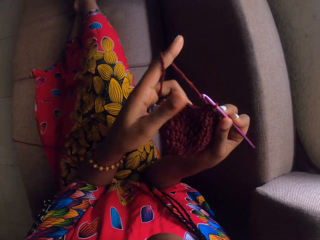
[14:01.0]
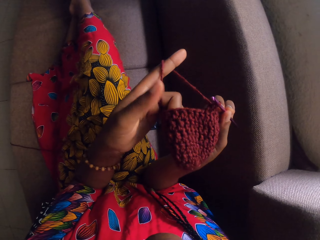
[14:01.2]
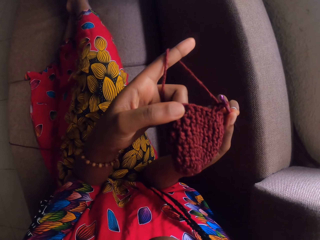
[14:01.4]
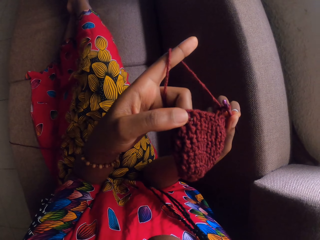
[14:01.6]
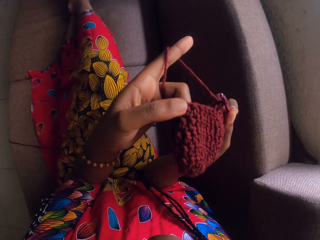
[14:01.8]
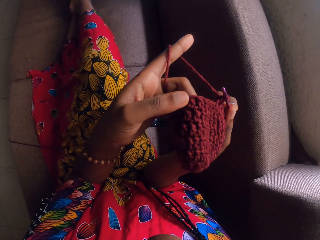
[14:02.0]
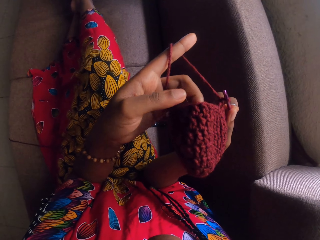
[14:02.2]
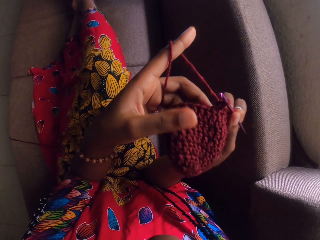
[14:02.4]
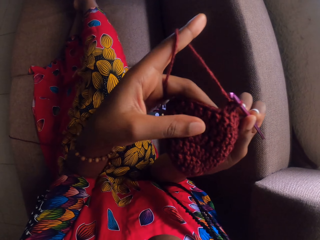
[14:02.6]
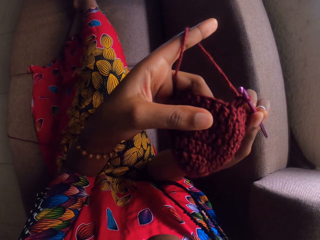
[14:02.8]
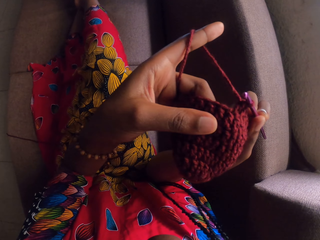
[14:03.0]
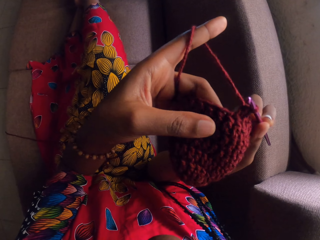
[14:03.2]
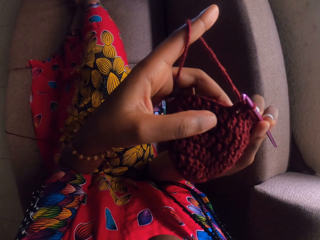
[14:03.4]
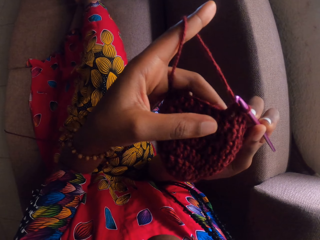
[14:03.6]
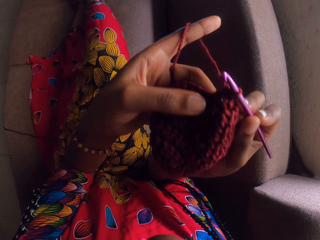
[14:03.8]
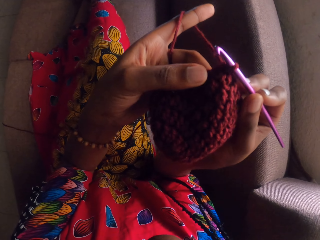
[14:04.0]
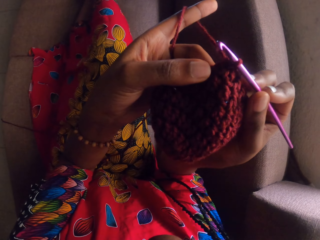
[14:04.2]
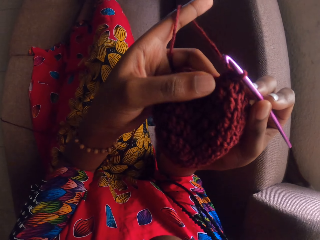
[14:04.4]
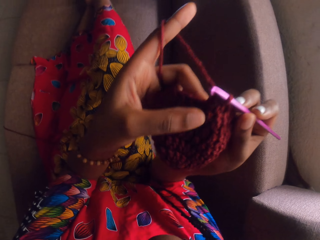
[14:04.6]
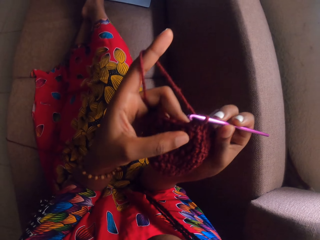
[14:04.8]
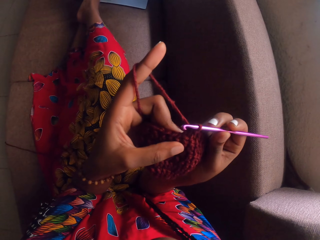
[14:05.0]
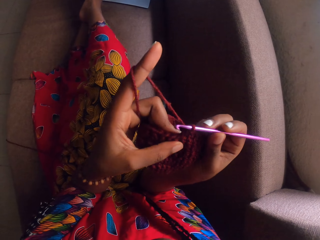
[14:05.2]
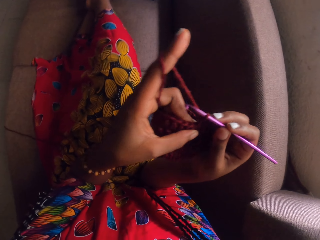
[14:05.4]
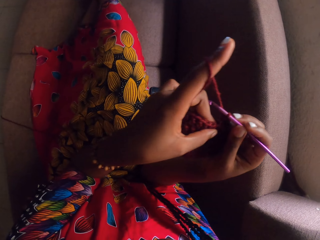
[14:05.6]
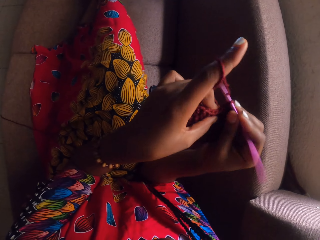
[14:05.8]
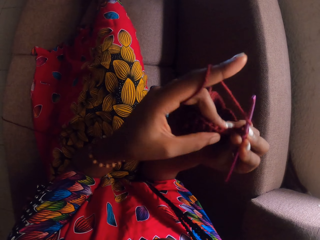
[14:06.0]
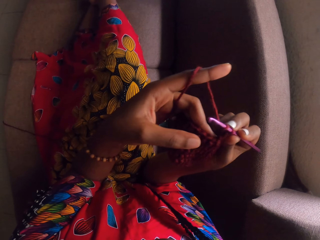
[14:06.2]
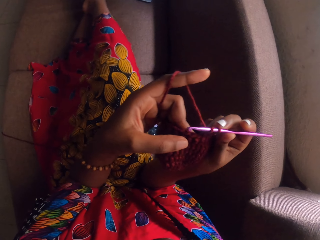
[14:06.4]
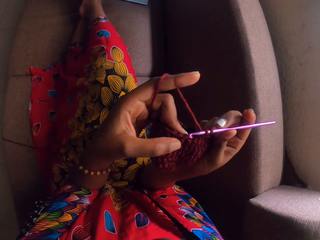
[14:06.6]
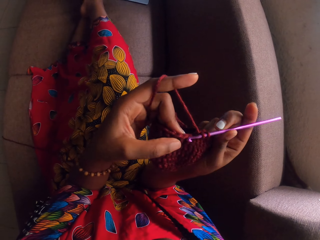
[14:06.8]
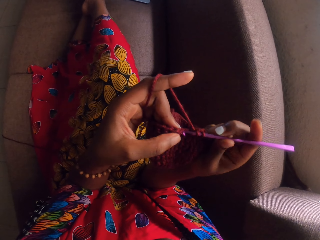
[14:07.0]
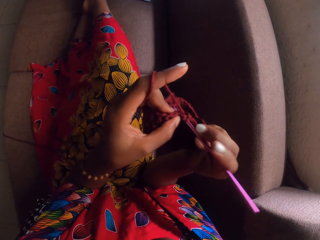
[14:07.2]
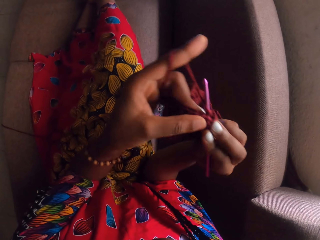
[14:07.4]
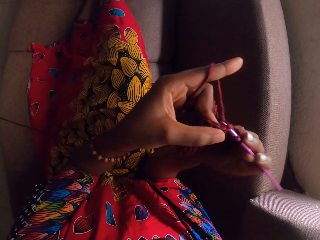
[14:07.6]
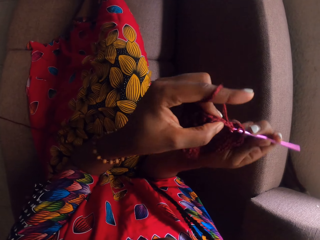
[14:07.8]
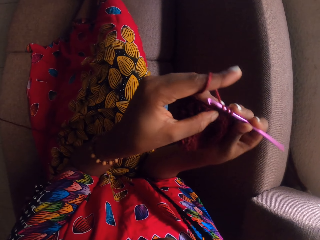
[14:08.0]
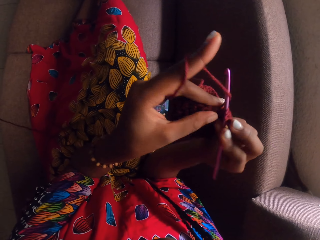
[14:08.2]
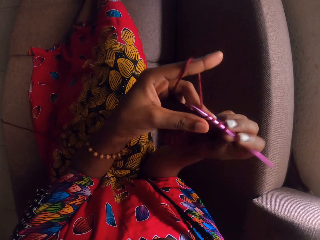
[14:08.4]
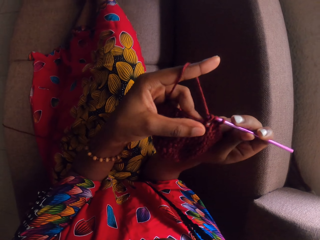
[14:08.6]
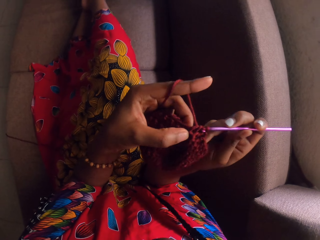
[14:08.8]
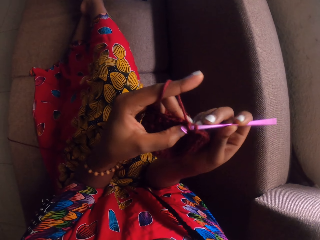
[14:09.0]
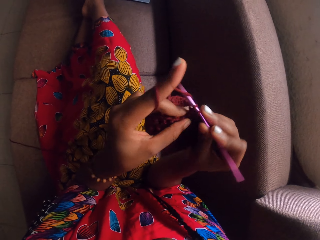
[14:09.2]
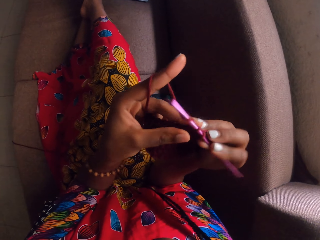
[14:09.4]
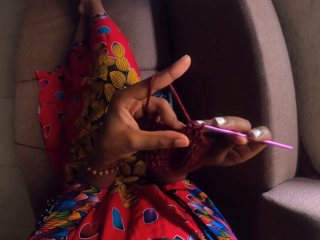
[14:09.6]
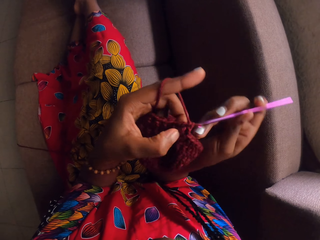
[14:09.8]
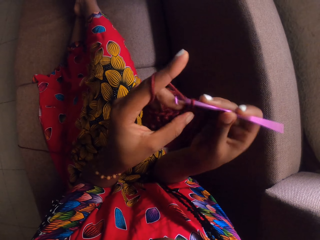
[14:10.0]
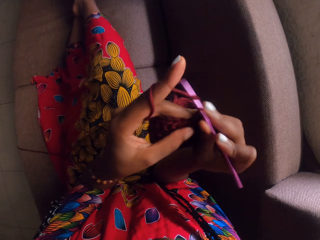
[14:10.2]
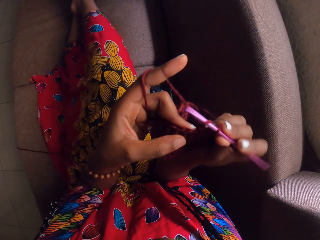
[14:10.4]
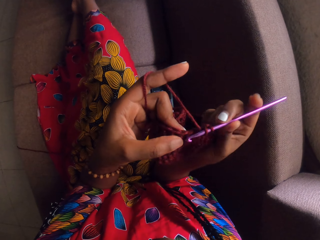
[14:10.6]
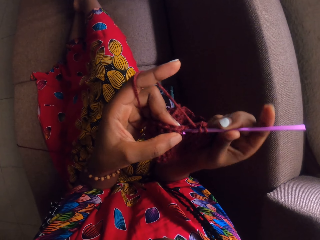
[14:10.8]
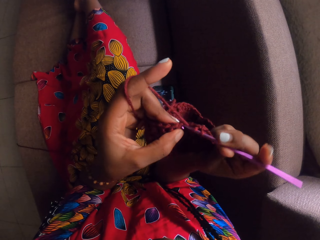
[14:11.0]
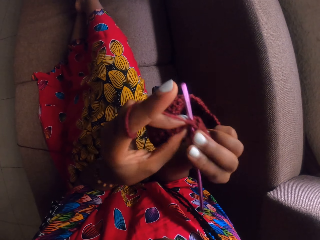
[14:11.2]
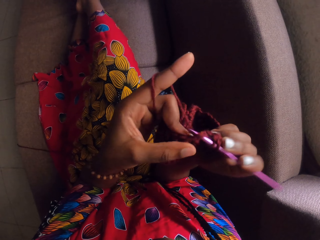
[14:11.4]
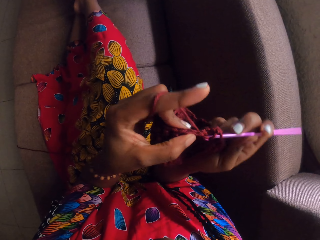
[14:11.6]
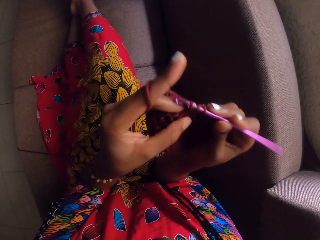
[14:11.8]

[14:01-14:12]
The camera wearer looks at the yarn. They knit the yarn with a crochet.

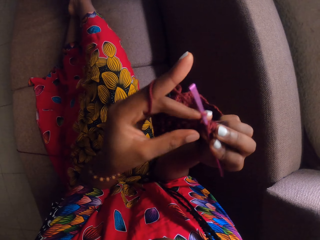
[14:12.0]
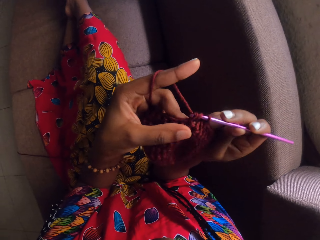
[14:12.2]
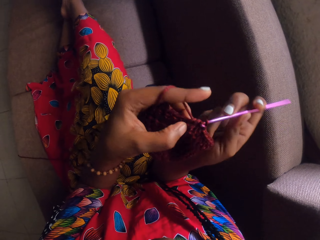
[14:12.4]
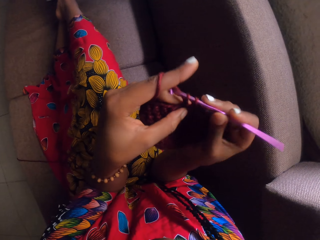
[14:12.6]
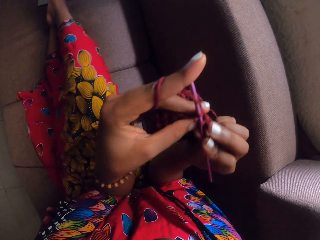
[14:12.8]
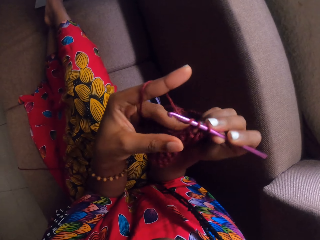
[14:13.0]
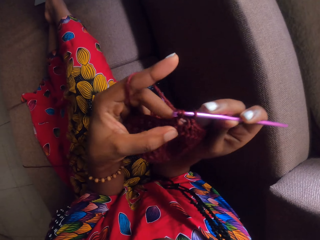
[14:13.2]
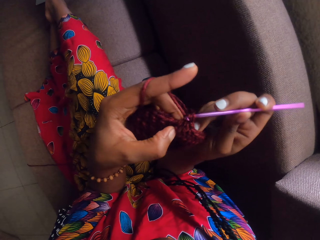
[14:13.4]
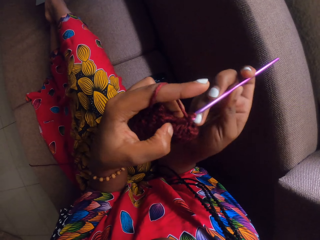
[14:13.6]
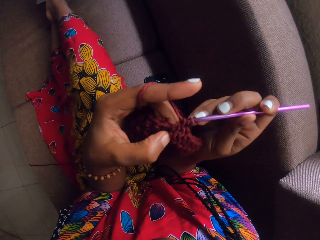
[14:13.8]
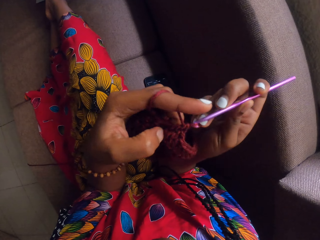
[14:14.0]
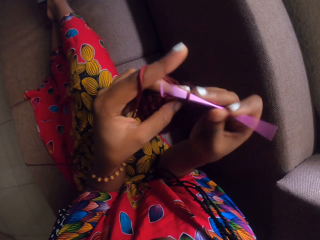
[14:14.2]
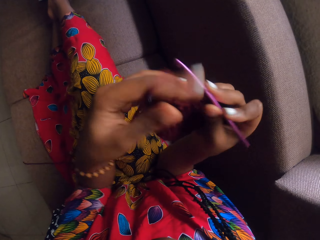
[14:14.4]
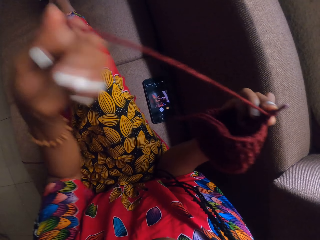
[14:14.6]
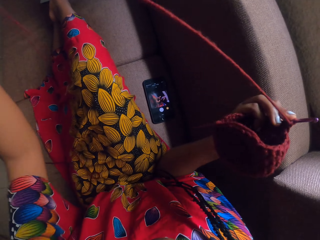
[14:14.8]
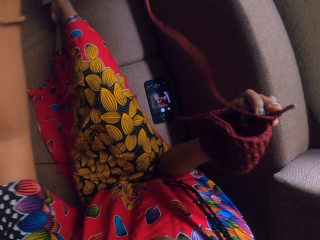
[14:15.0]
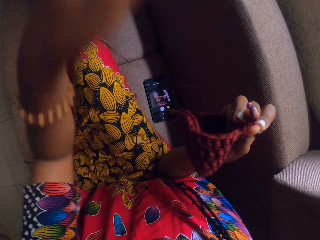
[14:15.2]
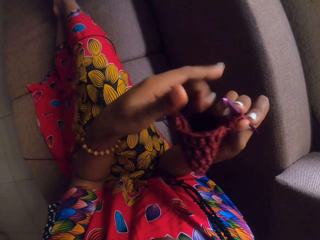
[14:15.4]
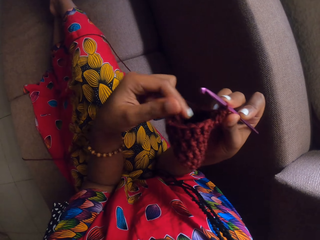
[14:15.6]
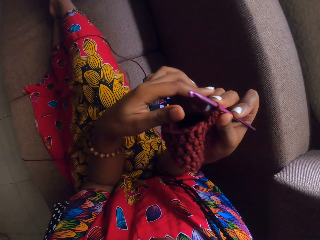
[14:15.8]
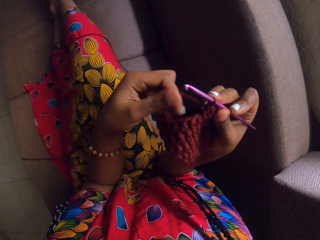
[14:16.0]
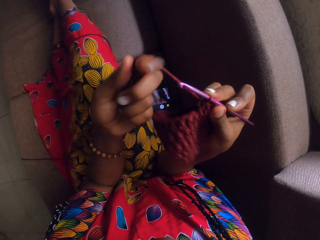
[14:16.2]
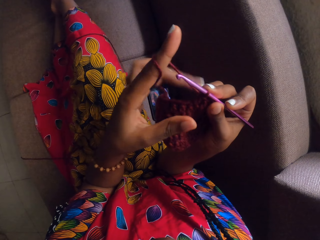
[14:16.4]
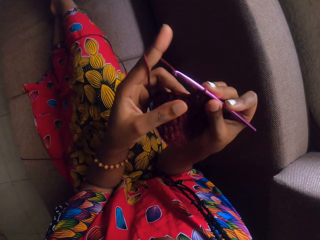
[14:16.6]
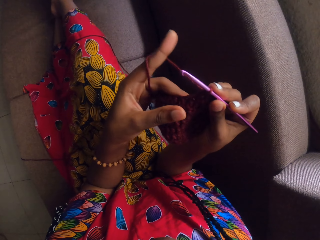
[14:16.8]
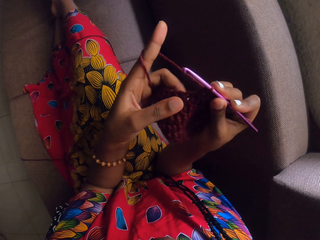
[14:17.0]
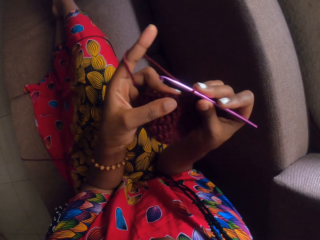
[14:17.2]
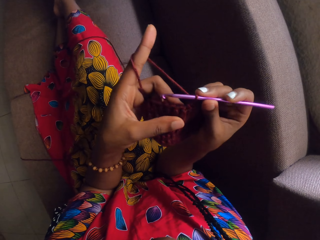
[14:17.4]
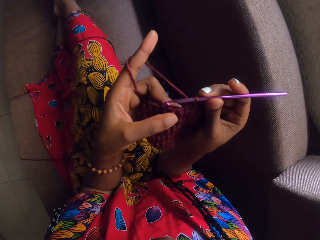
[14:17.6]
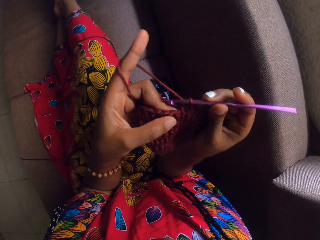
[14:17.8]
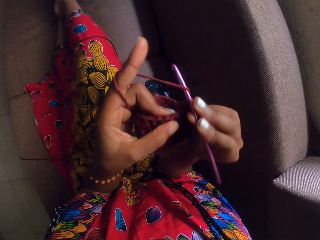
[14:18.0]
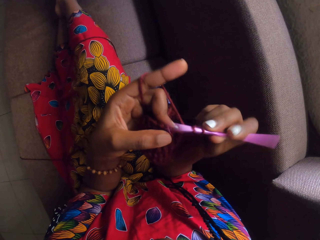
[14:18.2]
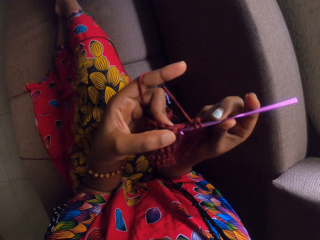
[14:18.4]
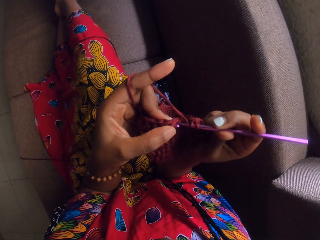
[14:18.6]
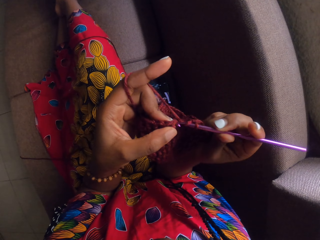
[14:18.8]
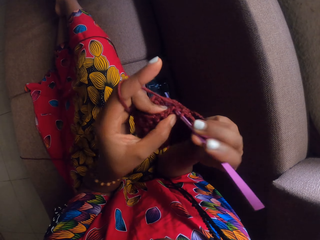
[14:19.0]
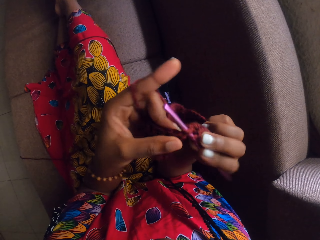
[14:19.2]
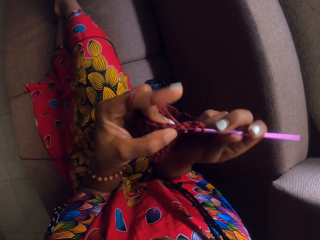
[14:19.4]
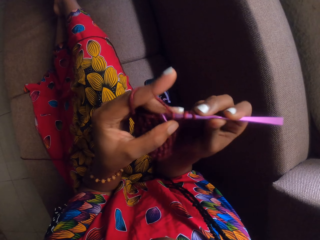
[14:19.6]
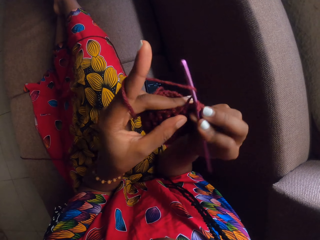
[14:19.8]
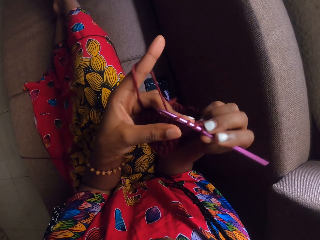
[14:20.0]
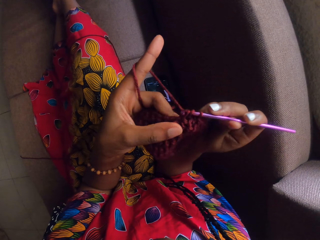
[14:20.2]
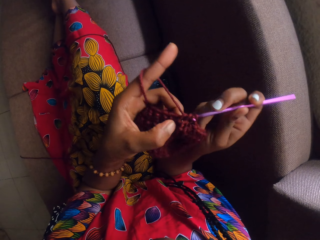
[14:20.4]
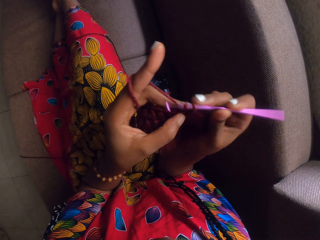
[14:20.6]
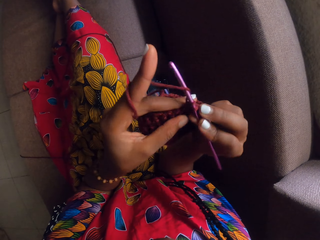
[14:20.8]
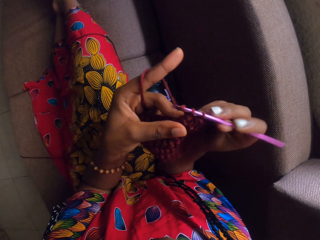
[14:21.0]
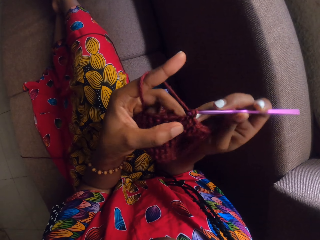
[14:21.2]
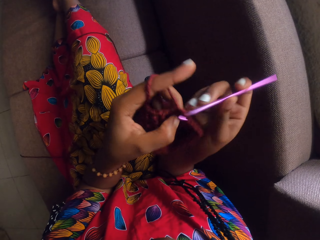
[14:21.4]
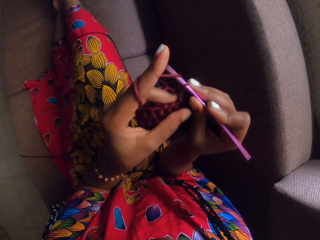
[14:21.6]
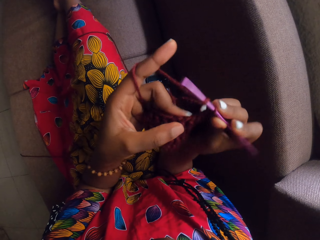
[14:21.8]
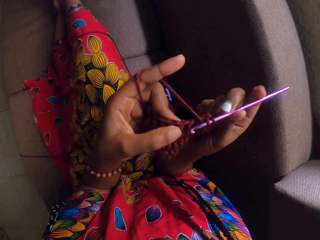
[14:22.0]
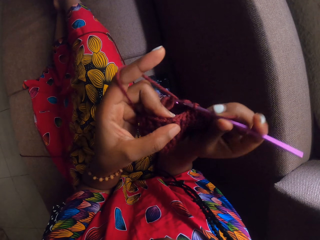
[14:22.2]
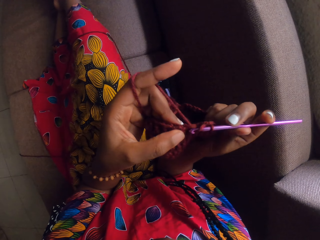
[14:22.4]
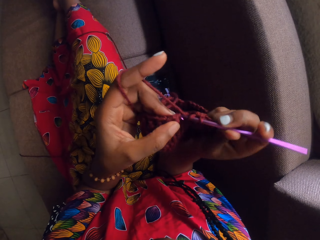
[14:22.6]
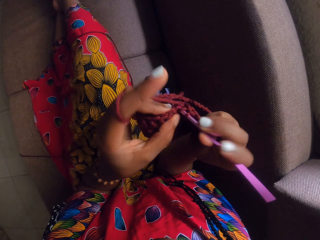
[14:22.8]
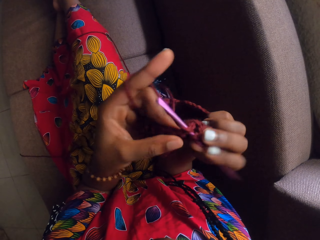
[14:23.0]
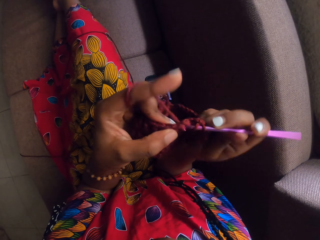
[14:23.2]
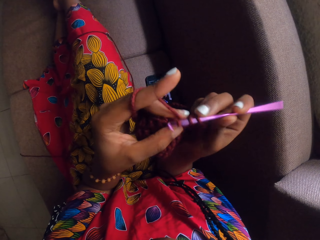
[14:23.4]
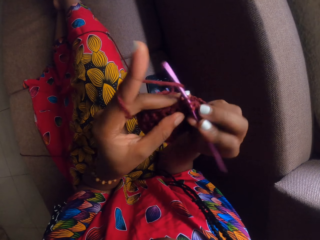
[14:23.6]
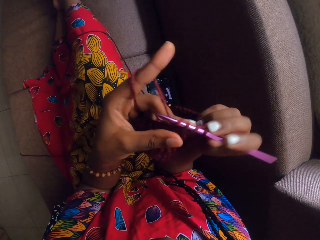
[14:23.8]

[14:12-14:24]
The camera wearer loosens the string of the yarn. She tightens the string in her left finger. She adjusts the yarn. She knits the yarn with a crochet.
